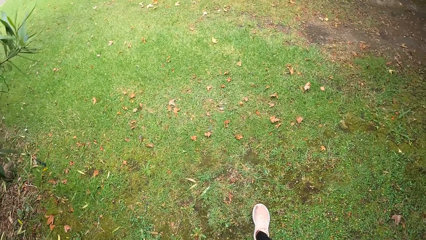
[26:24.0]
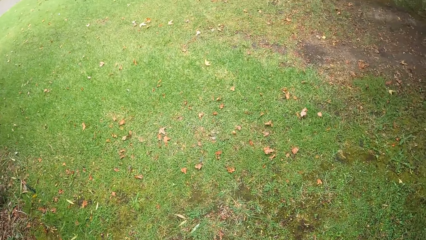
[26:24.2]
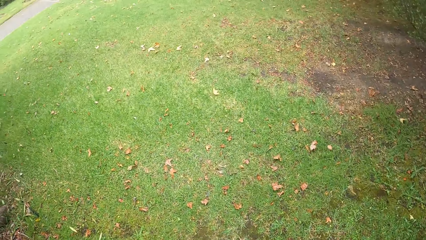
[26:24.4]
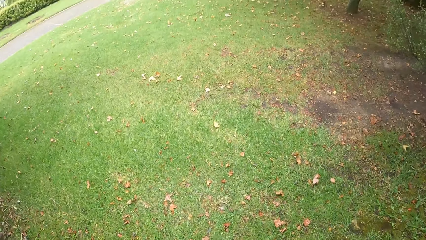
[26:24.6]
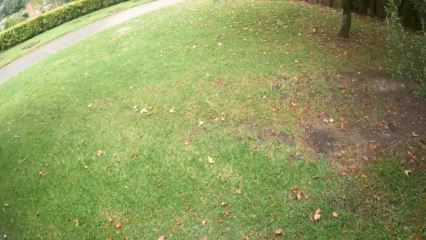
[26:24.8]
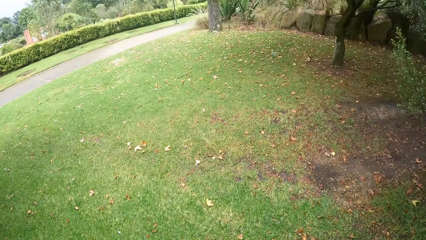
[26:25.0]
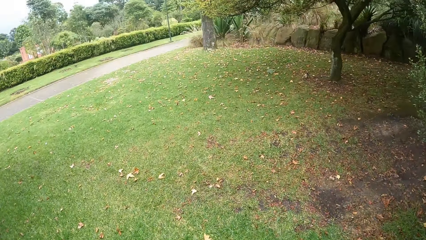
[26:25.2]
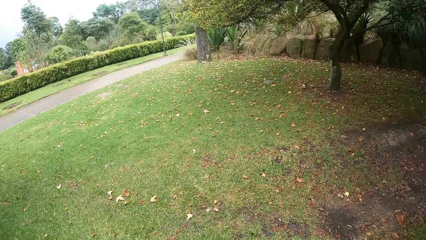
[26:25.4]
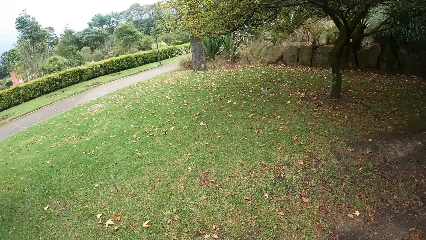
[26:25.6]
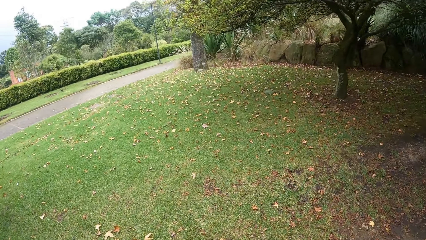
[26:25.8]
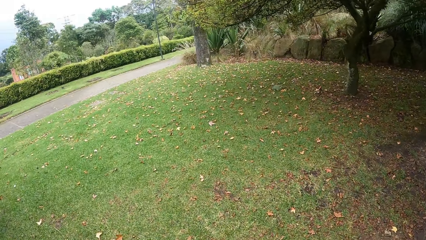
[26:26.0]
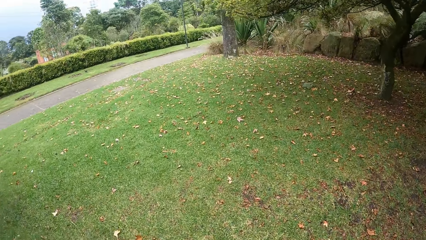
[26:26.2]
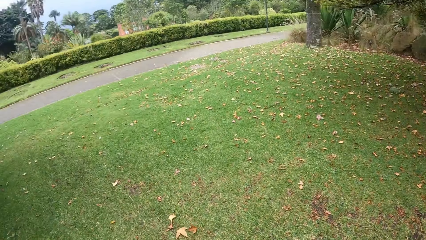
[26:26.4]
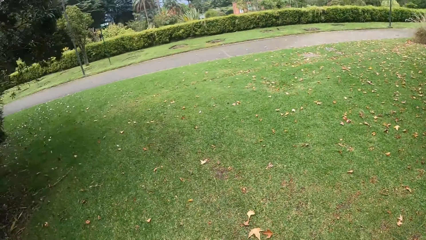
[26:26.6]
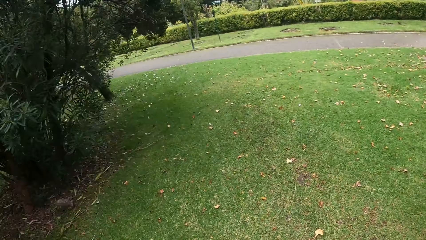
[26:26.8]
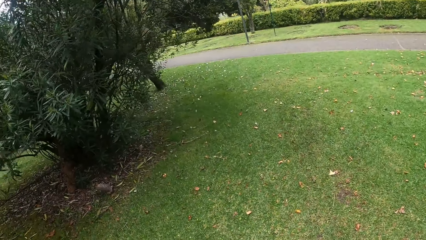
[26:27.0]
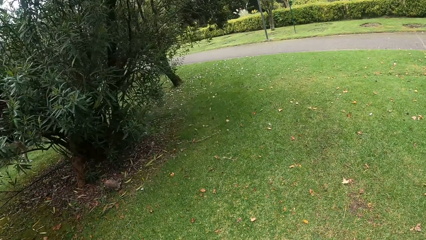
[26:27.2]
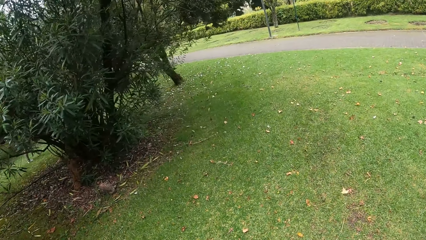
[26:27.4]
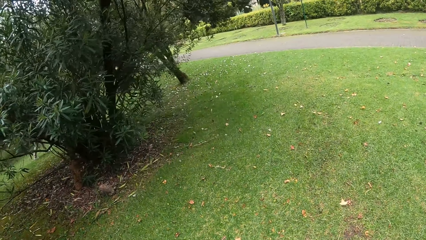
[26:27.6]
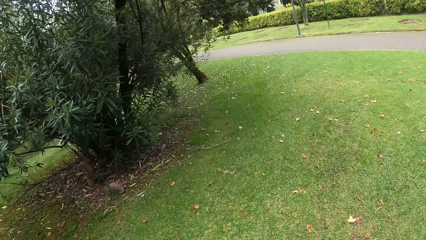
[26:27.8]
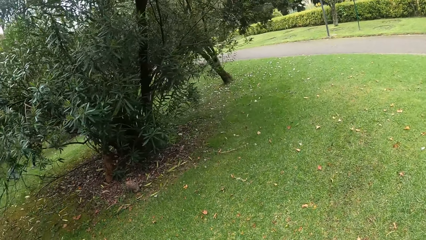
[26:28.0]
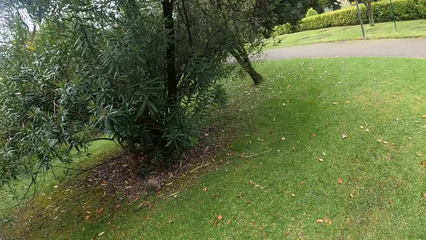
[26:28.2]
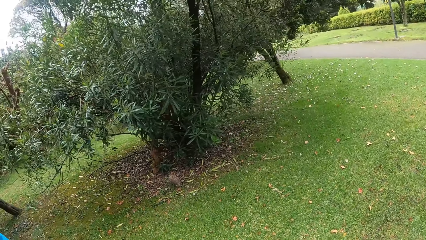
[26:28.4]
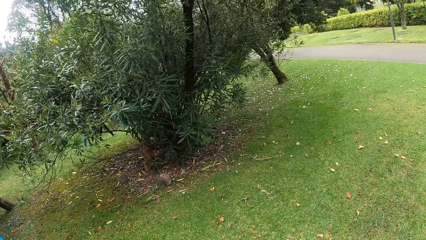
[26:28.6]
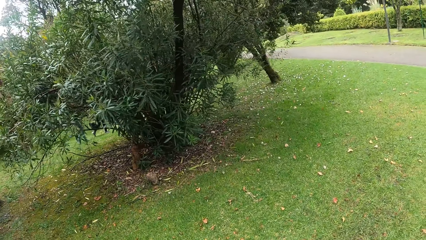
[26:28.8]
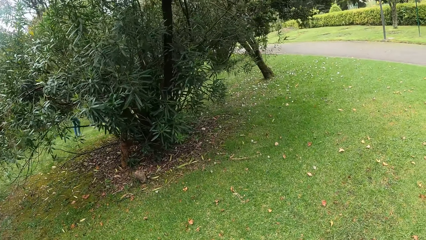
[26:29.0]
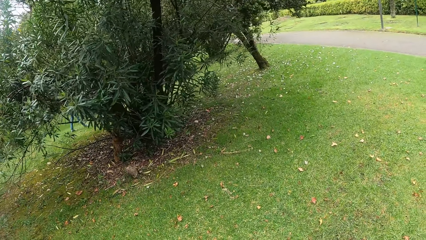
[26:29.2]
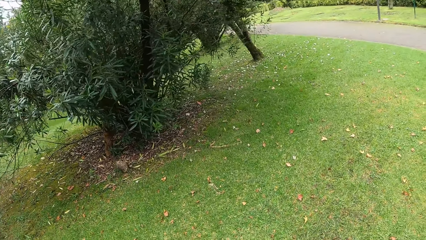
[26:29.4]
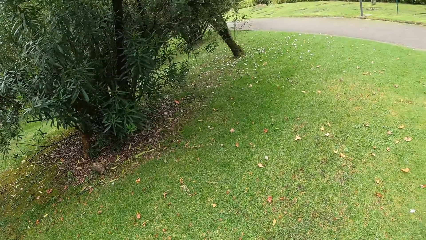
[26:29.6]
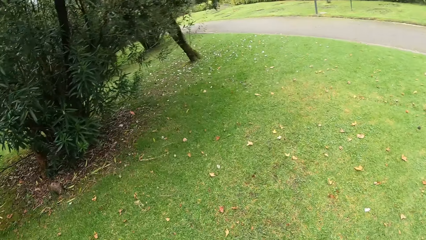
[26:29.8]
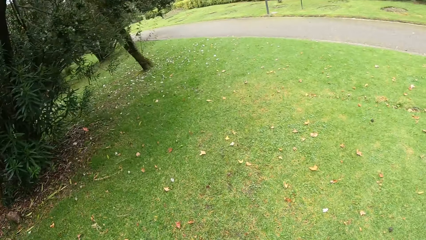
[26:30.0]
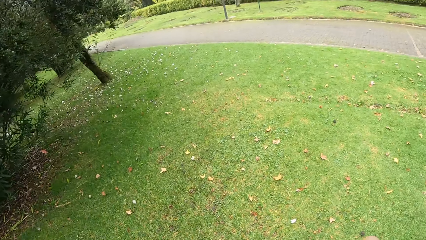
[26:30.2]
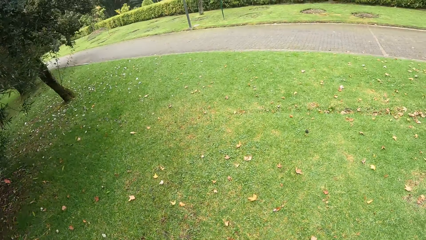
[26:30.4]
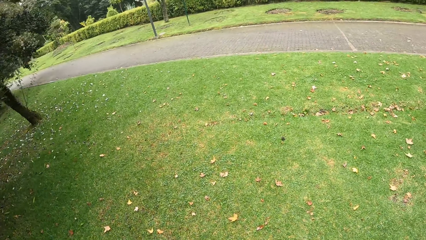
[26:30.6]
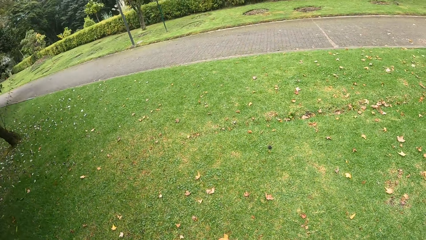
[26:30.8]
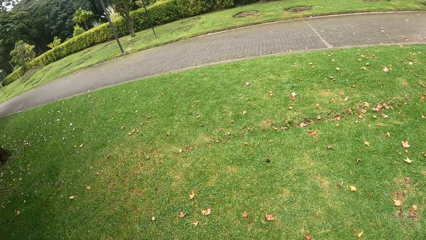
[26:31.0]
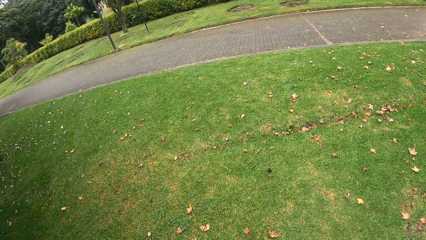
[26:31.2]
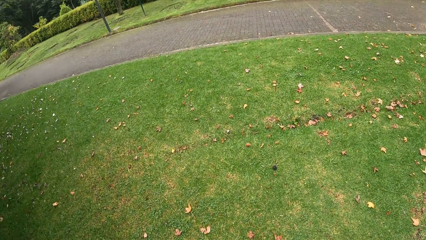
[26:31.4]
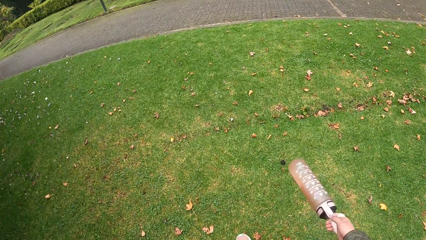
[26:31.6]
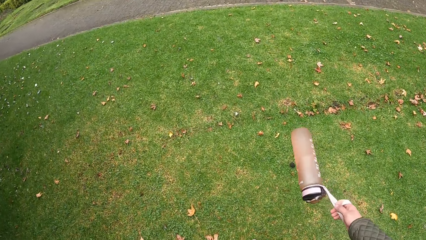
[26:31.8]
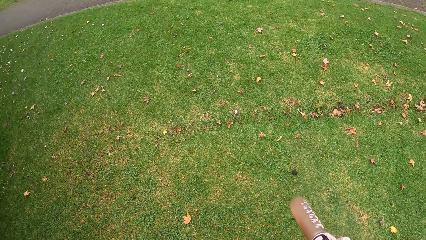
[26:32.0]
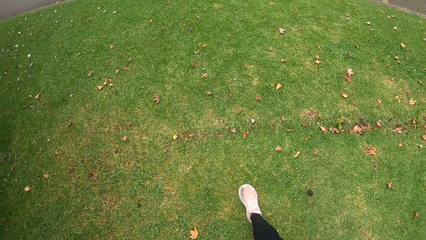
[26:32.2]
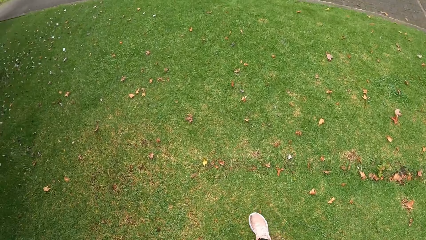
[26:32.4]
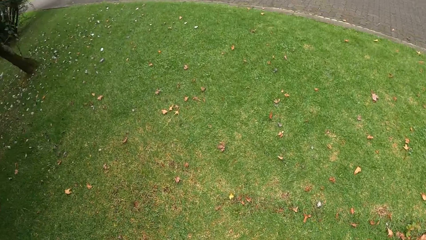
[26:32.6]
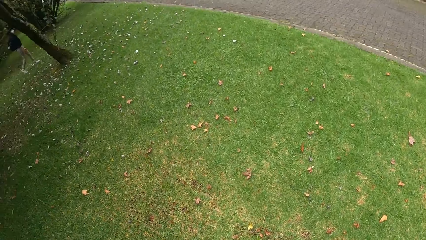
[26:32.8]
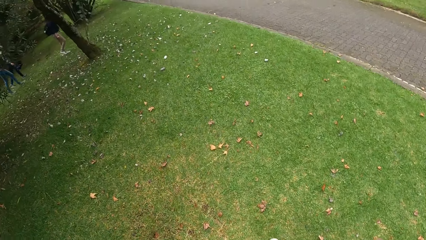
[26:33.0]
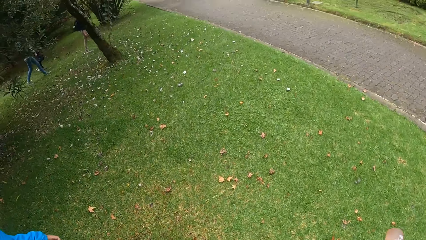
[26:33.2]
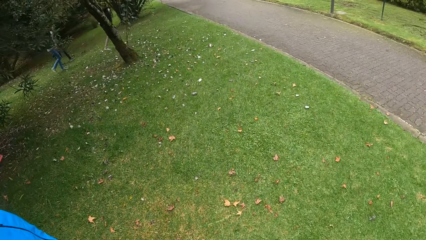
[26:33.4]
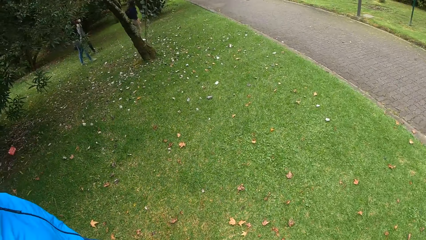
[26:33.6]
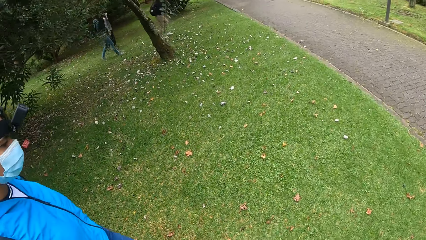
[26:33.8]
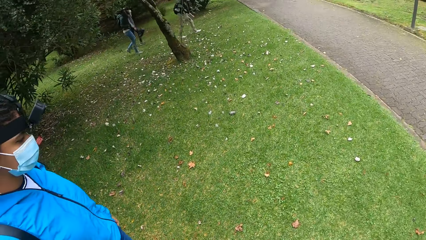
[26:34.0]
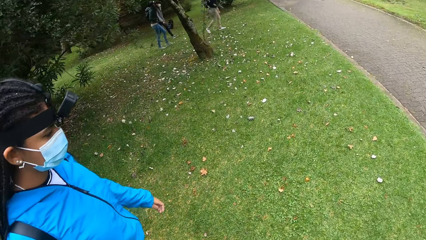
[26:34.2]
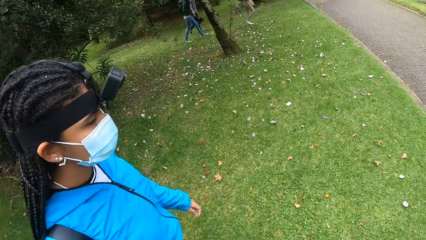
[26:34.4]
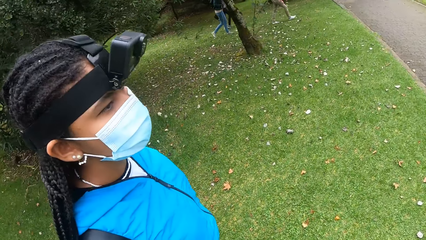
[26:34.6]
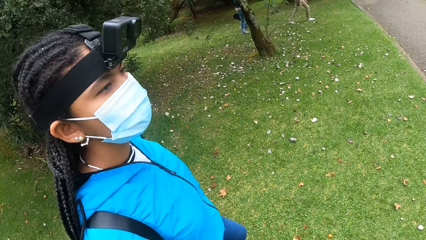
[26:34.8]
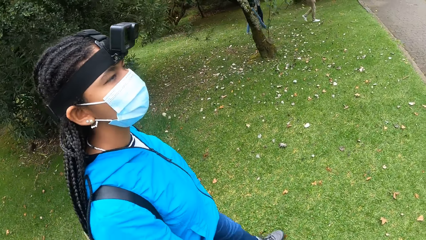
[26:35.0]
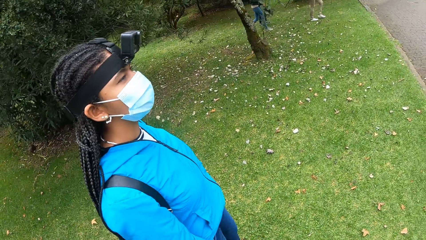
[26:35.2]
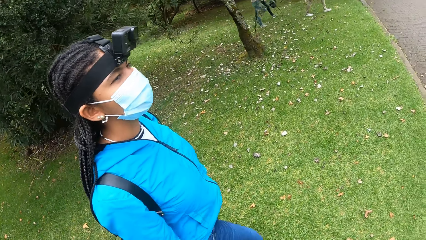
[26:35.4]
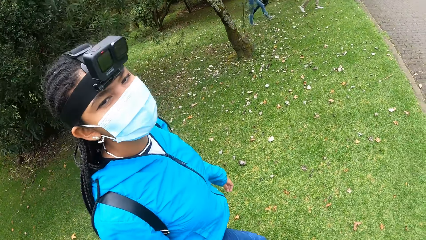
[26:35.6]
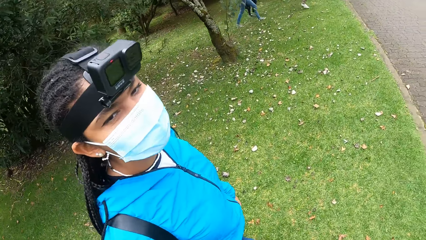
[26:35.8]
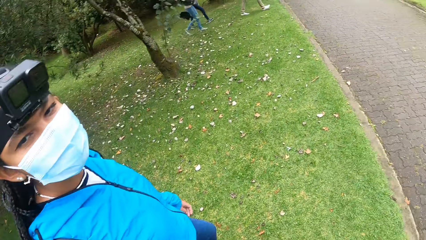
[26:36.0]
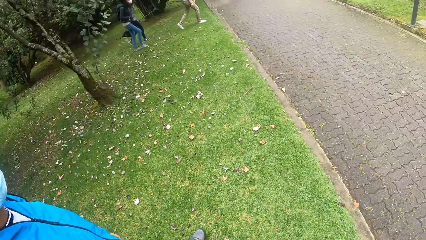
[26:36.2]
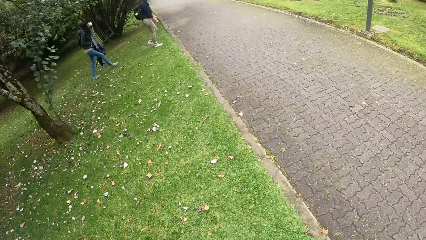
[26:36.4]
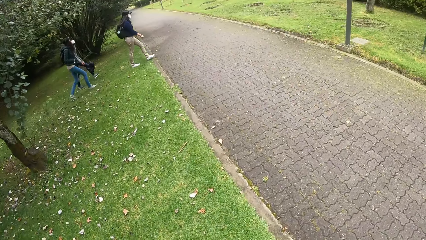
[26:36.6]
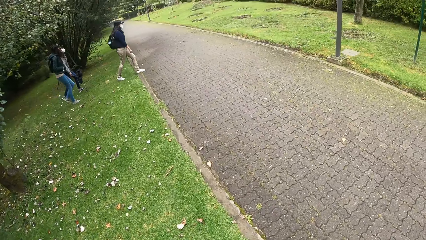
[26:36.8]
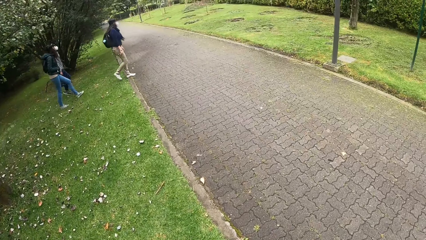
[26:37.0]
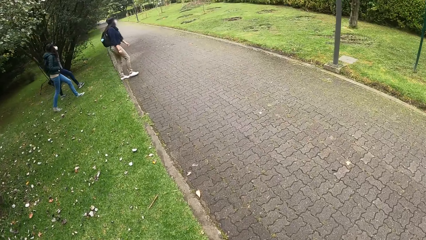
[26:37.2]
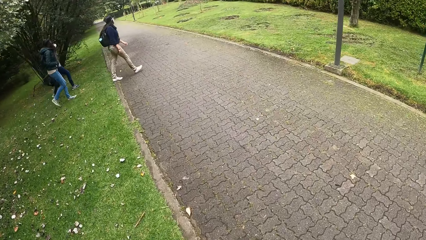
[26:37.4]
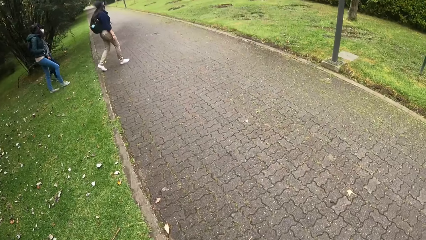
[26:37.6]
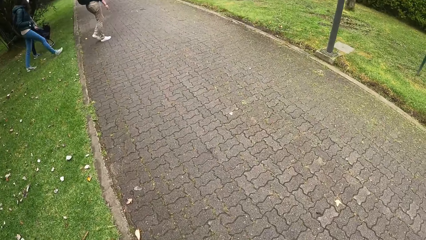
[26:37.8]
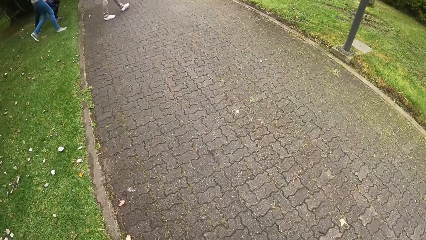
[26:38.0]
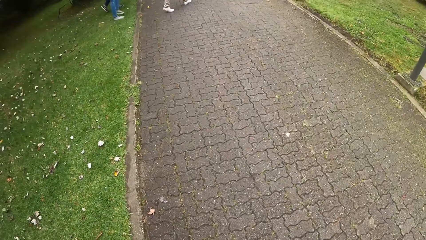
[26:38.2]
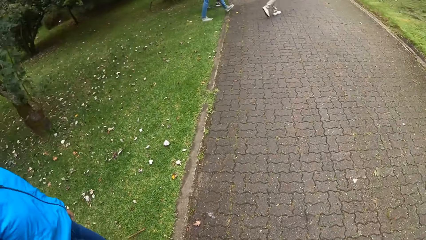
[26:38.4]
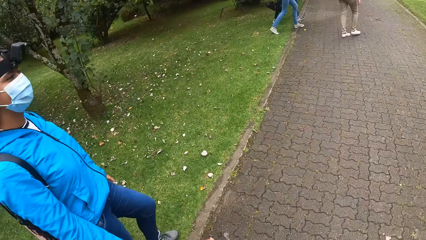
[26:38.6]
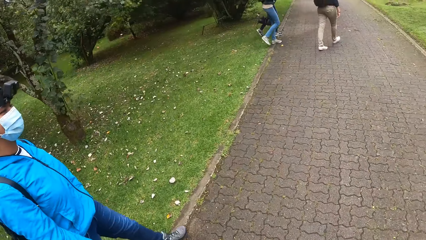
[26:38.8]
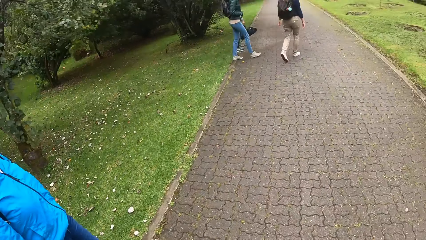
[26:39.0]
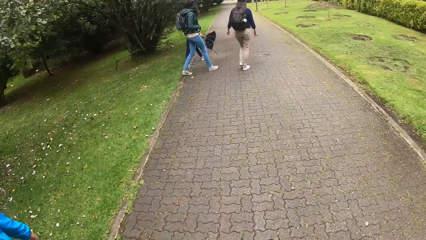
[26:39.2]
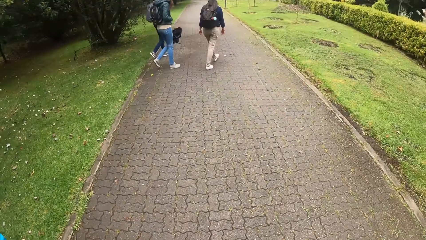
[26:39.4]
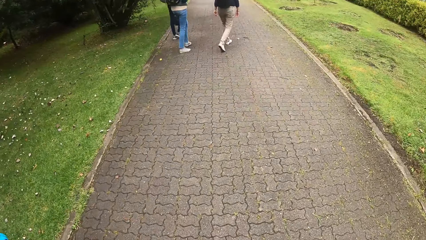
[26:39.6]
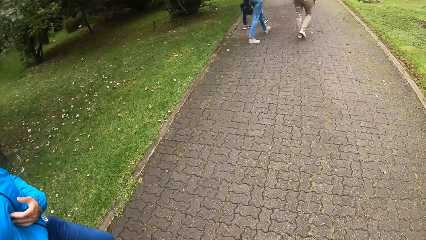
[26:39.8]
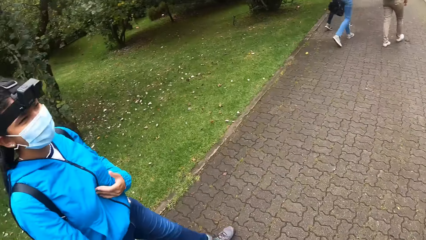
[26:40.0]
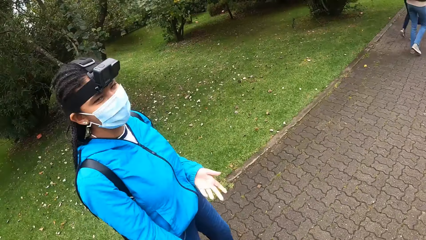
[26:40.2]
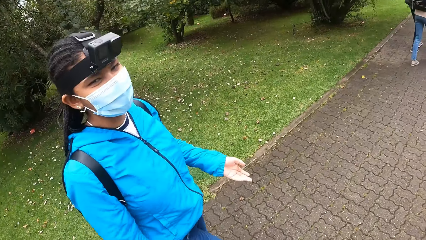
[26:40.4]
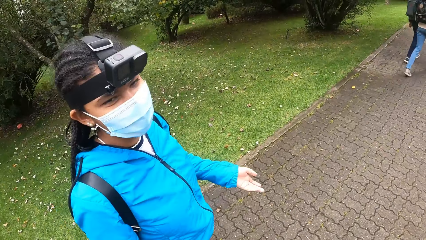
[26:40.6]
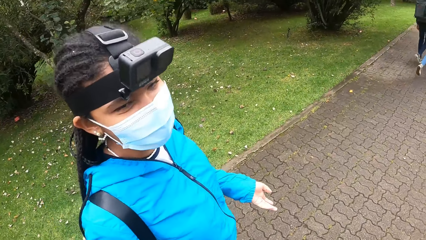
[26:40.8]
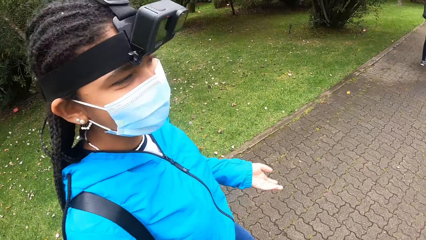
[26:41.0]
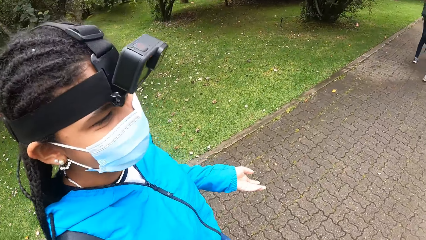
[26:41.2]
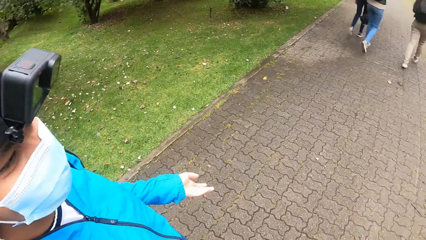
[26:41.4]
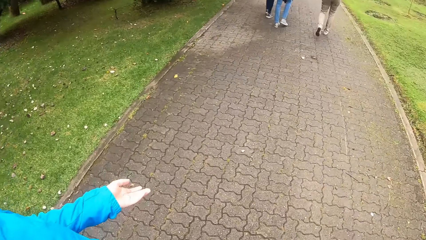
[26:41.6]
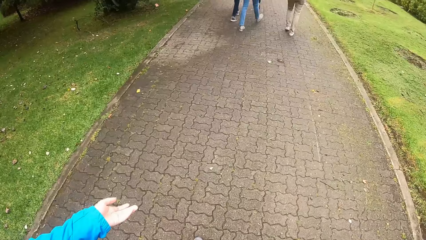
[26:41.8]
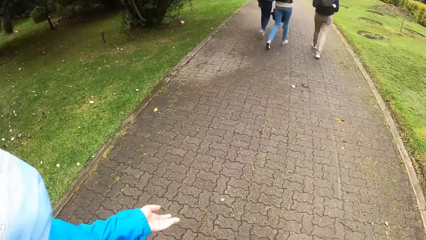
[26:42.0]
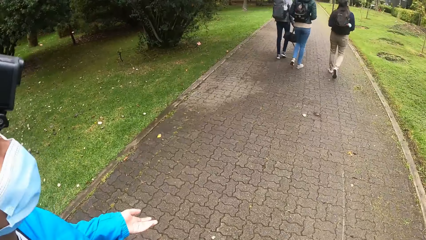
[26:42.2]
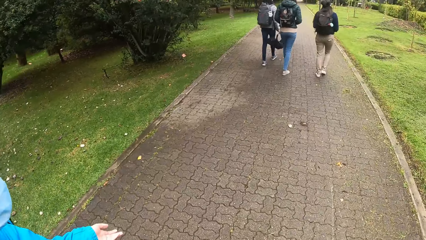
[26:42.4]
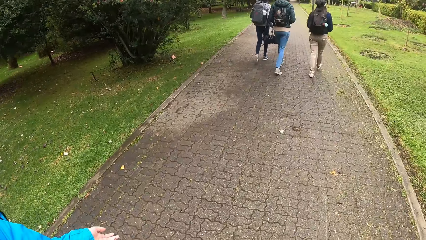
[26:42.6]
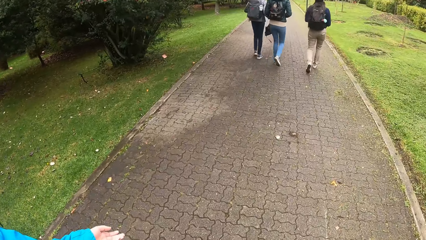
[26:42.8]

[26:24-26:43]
A woman walks in the park with another woman and a third woman. The camera wearer swings the water bottle with her right hand. A fourth woman walks in the park. The camera wearer interacts with a fifth woman. She walks towards a sixth woman. The fourth woman gestures with her left hand. The fifth woman interacts with the camera wearer.
